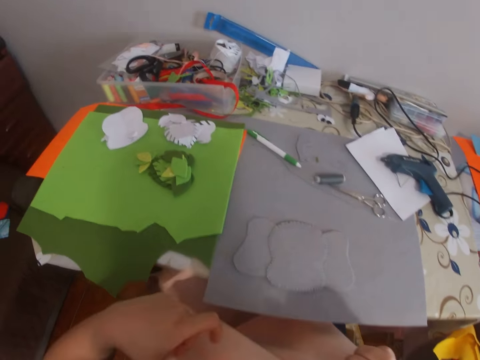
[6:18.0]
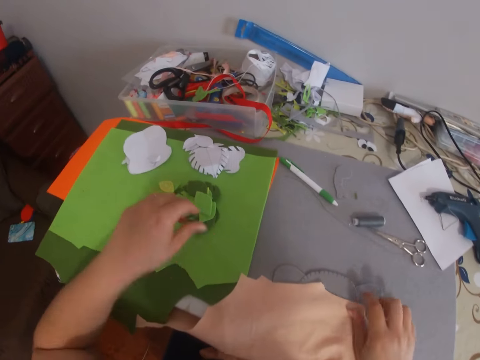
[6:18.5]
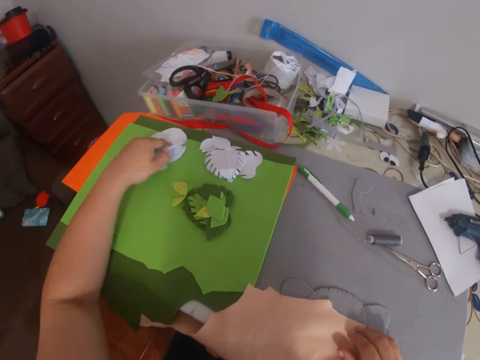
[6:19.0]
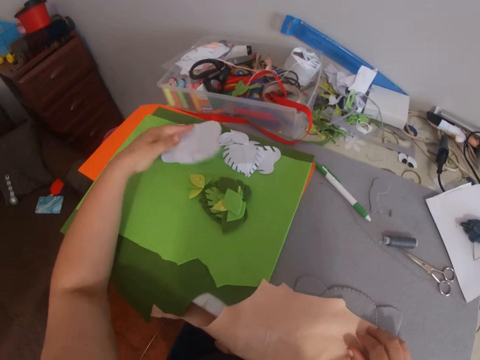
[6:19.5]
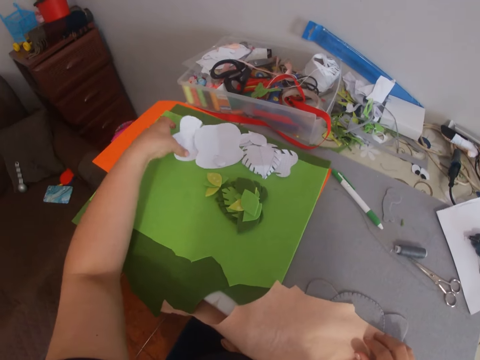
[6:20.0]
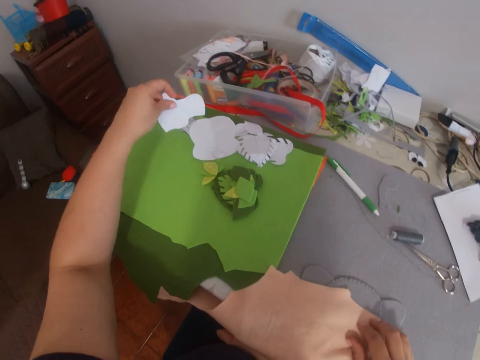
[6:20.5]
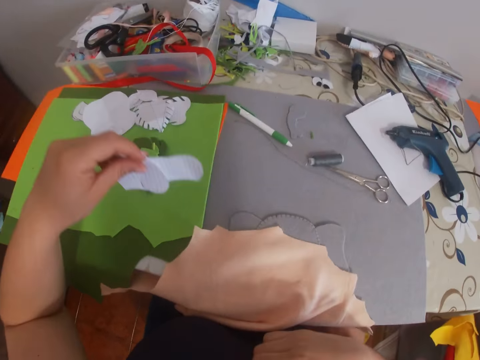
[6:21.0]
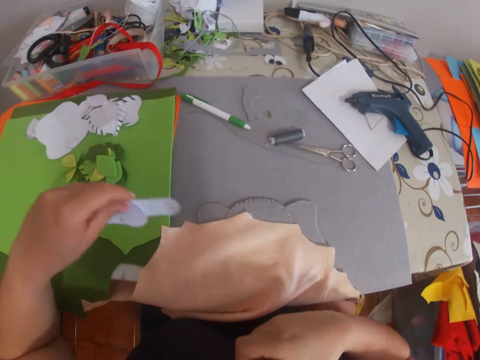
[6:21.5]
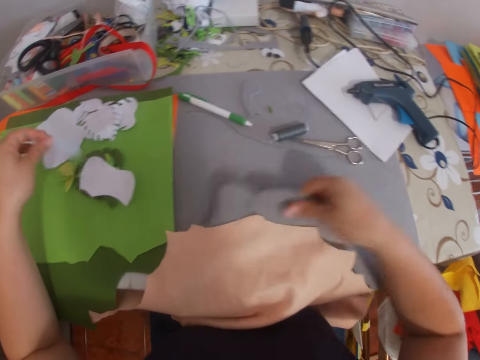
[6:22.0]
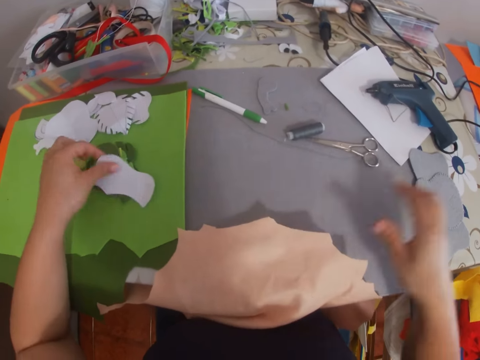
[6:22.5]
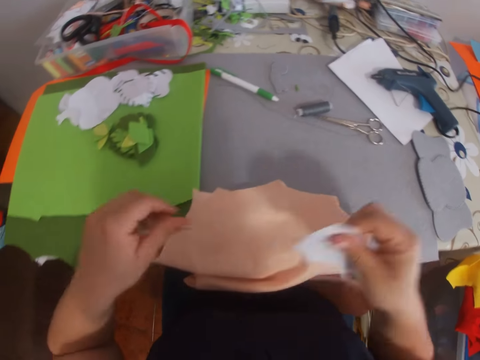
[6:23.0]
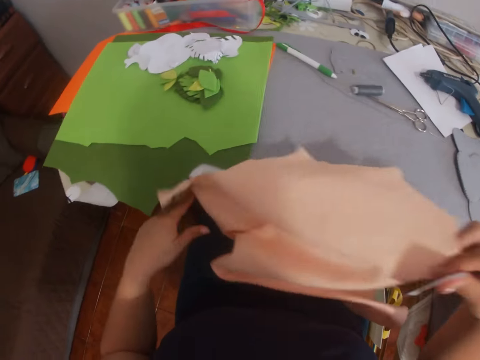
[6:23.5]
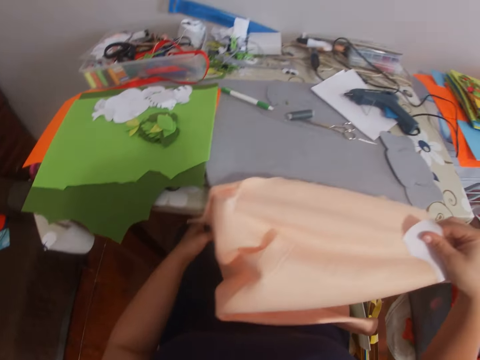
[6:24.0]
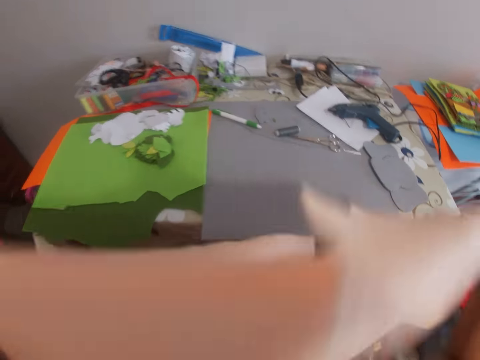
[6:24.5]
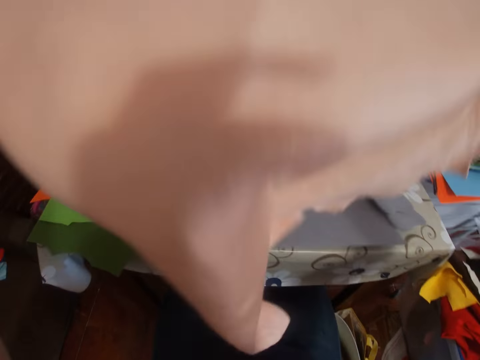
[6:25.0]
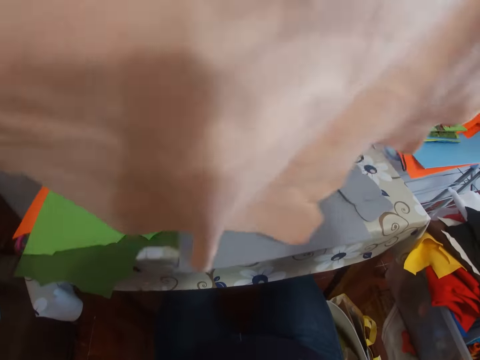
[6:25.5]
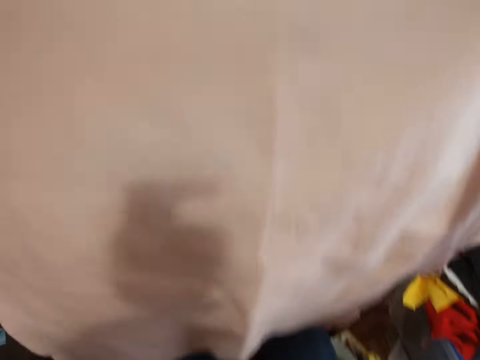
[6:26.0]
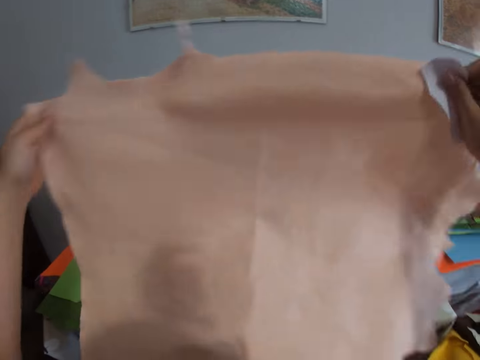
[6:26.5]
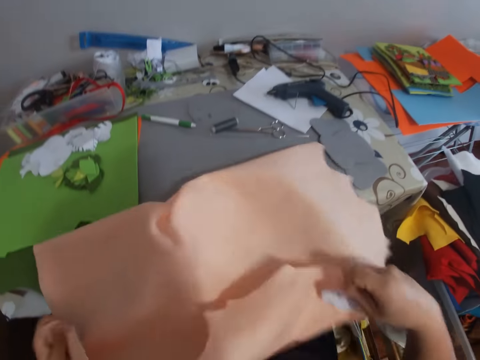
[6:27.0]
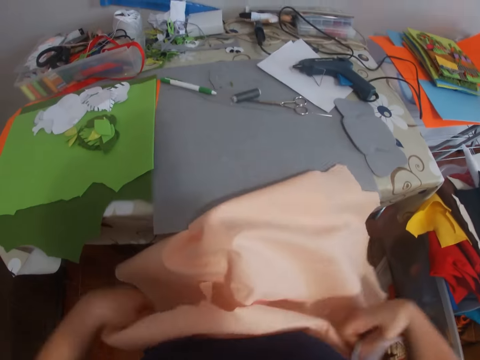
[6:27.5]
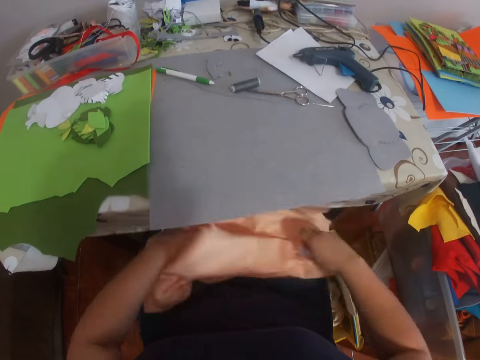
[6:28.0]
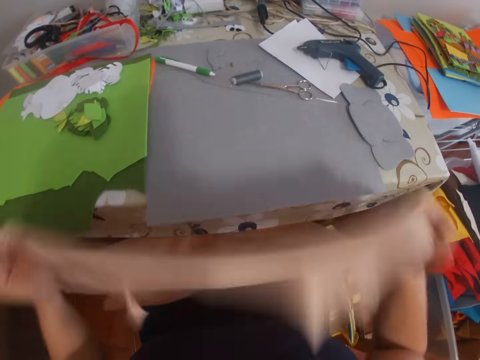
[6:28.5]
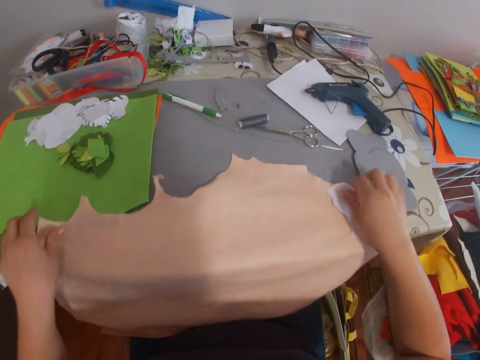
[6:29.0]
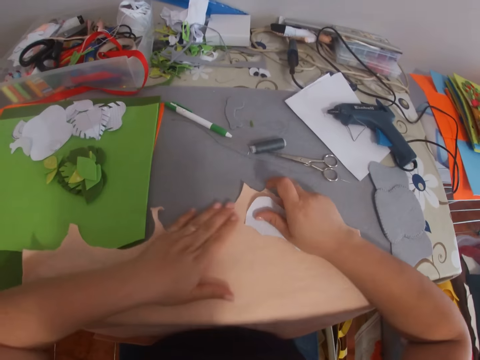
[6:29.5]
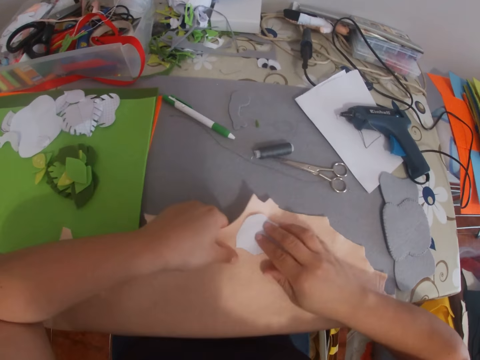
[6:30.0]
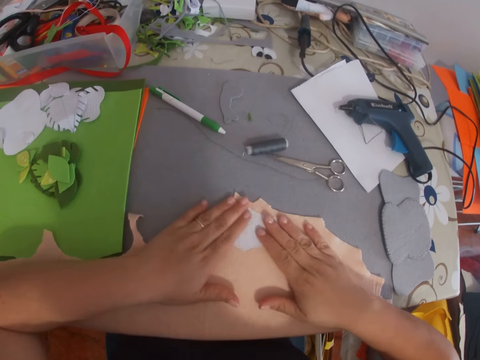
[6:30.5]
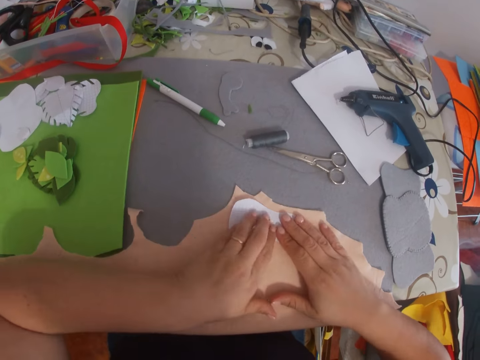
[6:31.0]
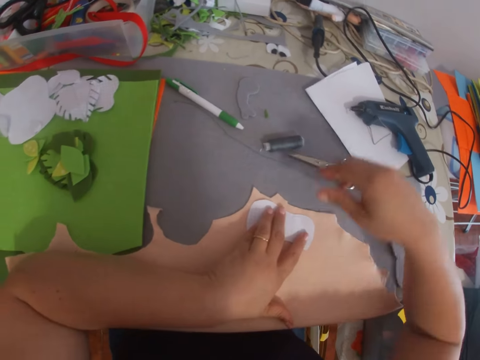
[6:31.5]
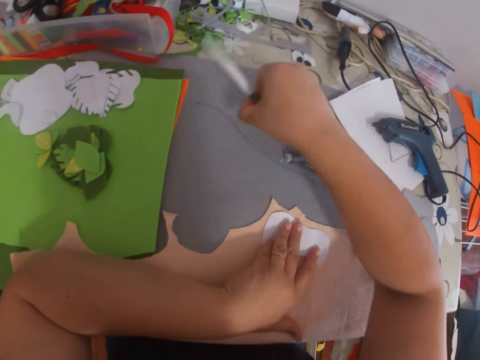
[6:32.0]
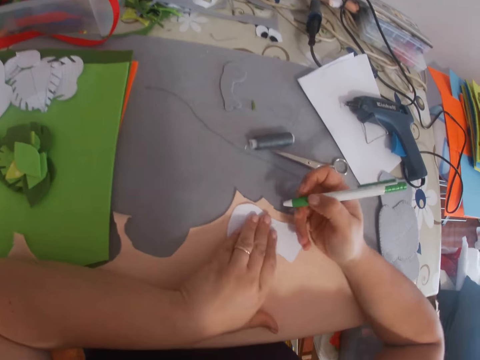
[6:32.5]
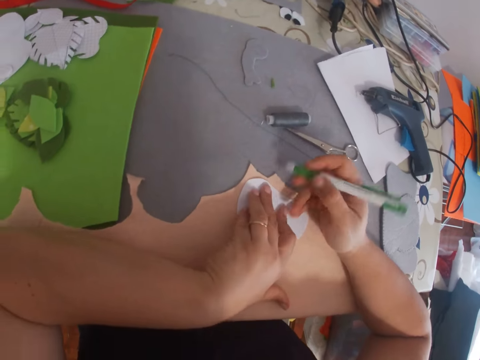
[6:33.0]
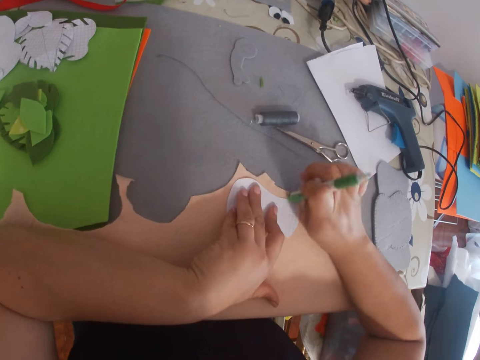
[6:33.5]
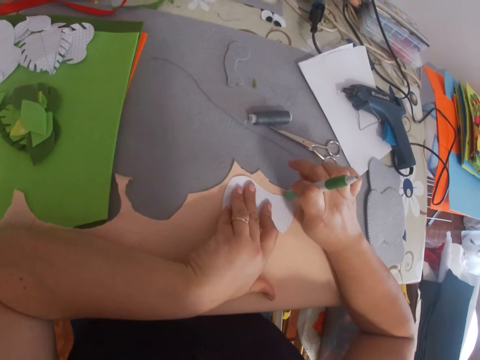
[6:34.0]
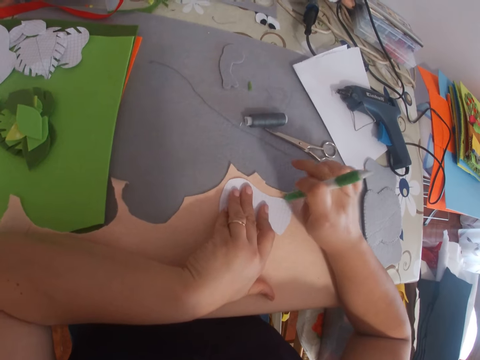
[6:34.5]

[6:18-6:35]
The camera wearer places the fabric on the table. They pick up two papers on the table, drop the papers on the table, pick up the craft on the table and drop the craft on the table. They pick up a paper on the table. They adjust the fabric. They lift the material. They place the fabric on the table. They place the paper on the fabric on the table. They pick up a click ball pen from the table. They click the click ball pen on the table.

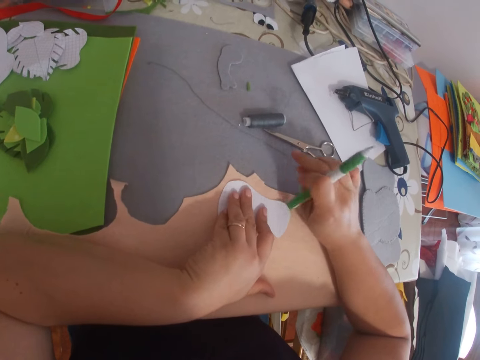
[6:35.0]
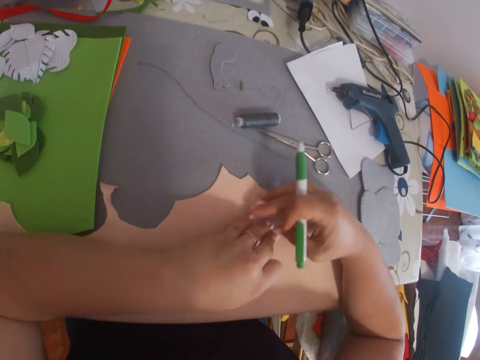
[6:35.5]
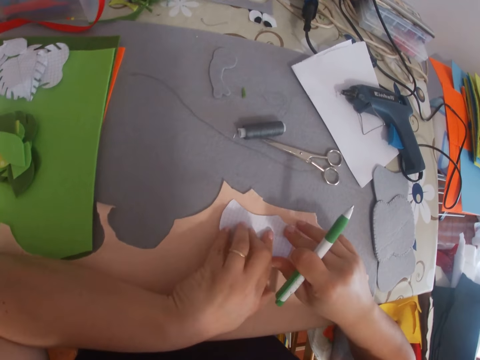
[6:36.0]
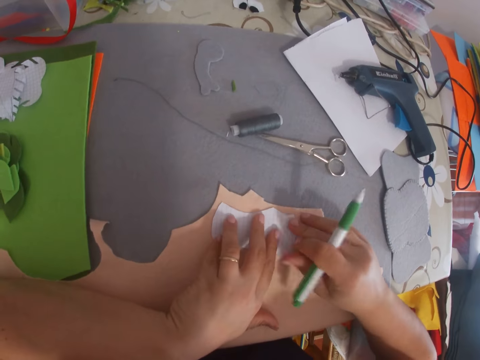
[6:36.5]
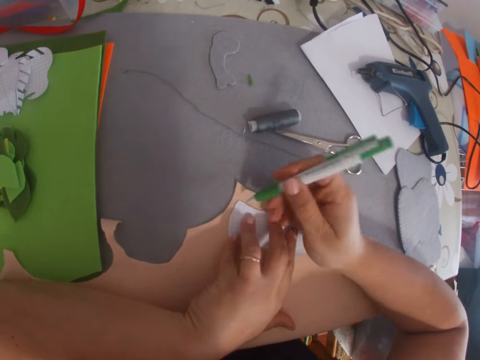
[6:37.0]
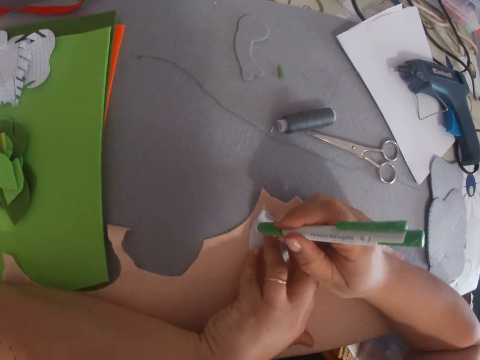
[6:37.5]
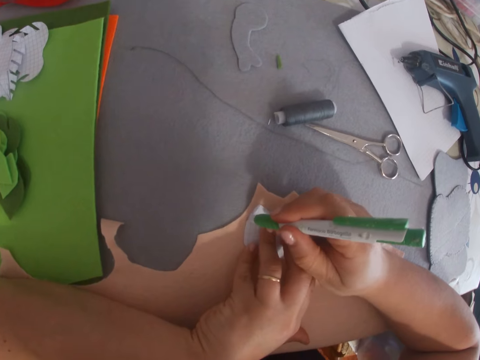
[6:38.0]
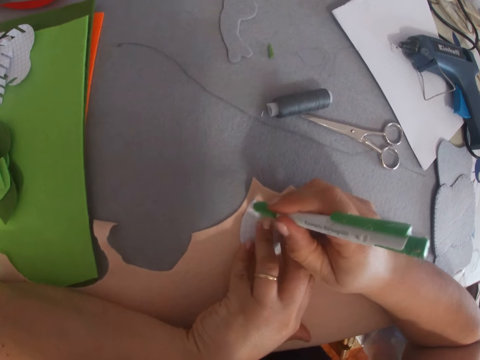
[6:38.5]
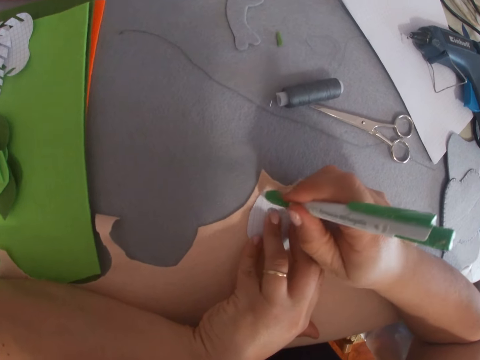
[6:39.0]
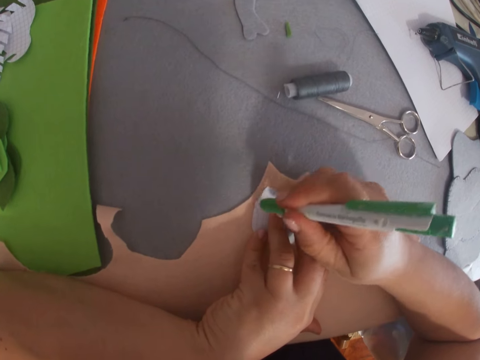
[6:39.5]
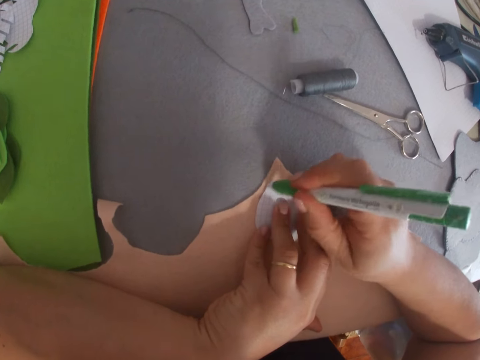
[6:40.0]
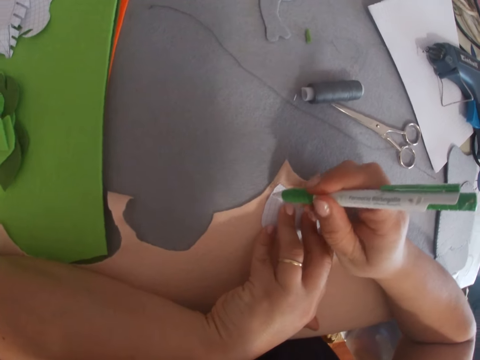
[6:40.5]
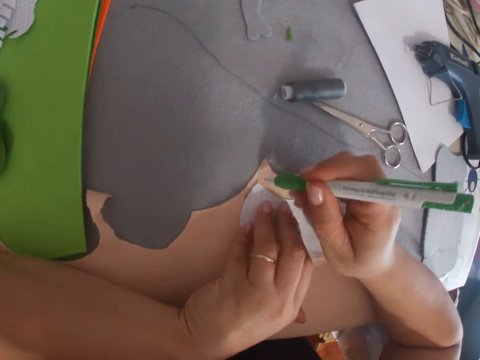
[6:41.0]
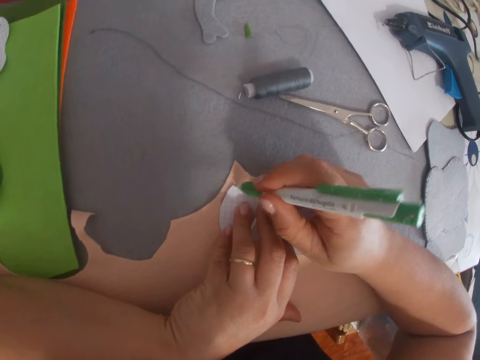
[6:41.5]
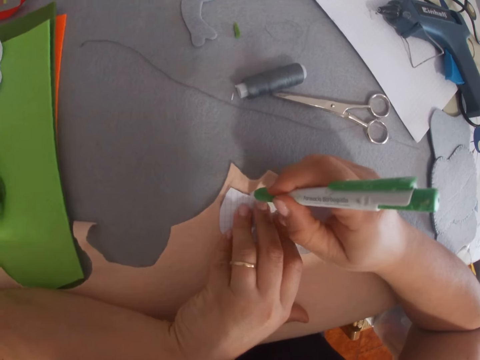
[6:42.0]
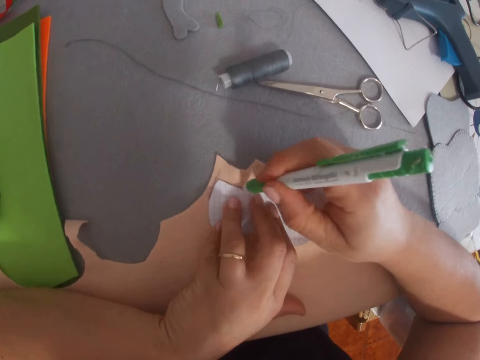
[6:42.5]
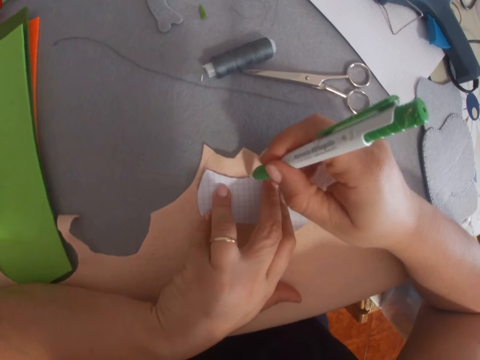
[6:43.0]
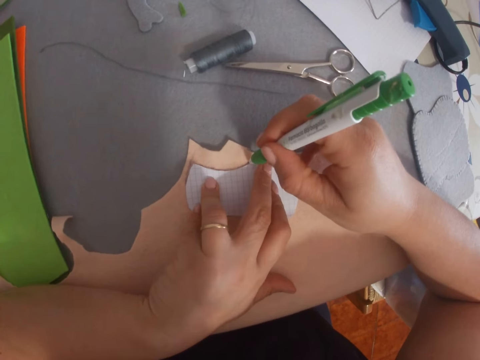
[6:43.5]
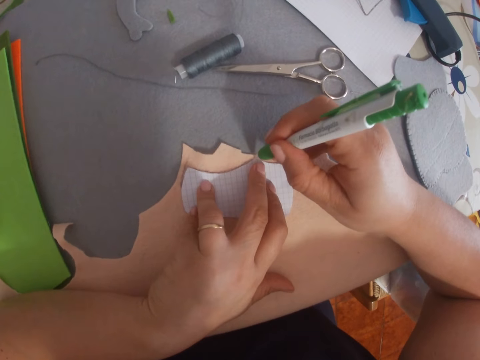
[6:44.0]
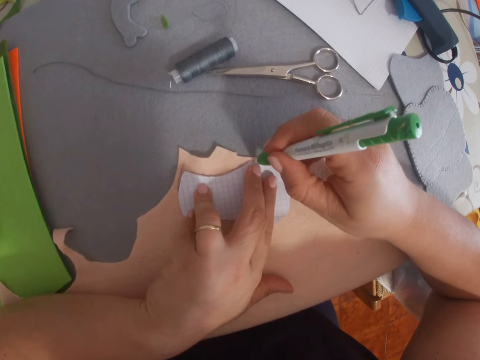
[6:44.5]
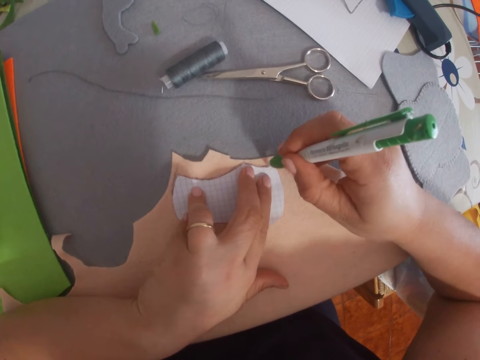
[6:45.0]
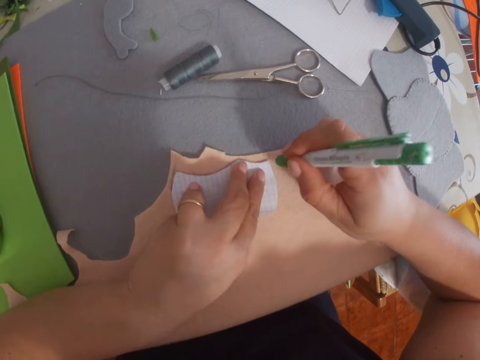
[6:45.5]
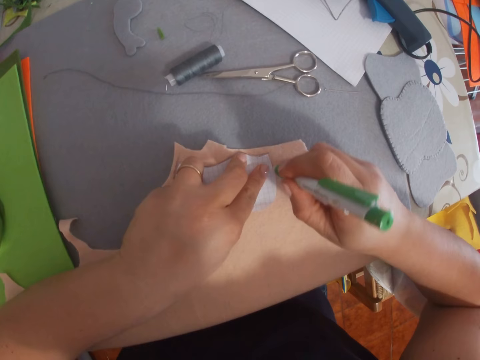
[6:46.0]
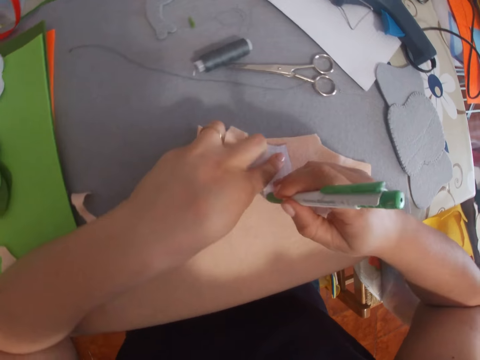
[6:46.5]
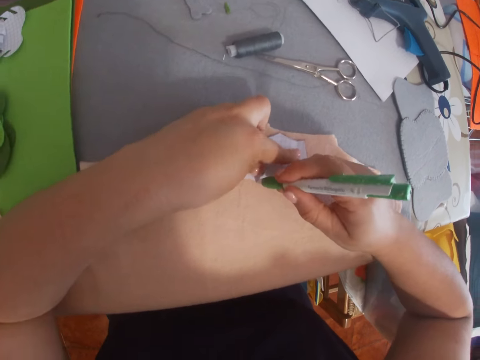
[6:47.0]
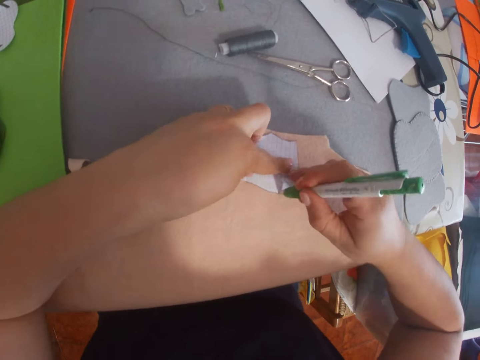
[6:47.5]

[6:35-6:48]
The camera wearer adjusts the paper on the fabrics. They mark out on the fabric with the click ball pen.
